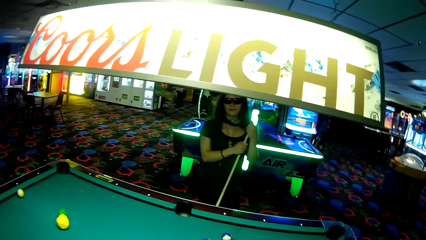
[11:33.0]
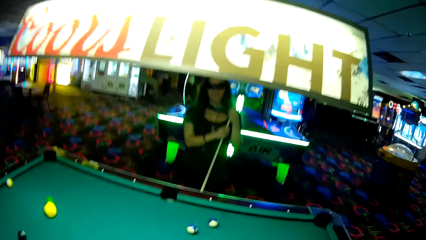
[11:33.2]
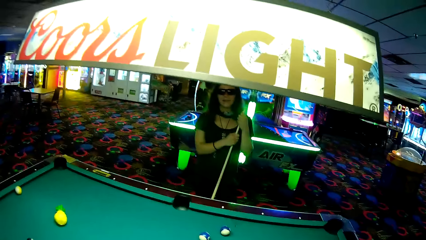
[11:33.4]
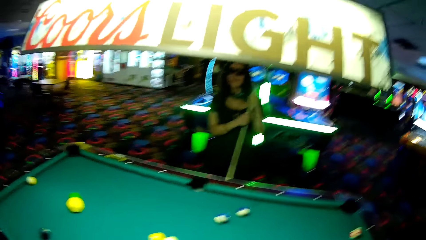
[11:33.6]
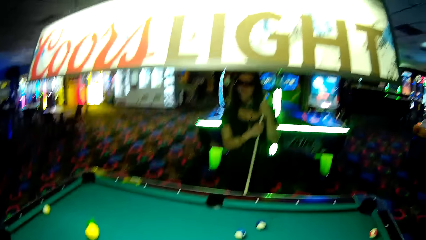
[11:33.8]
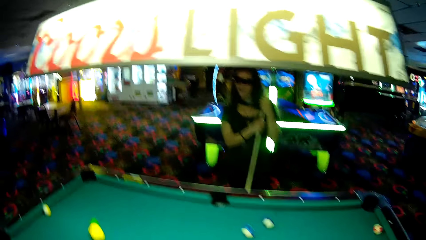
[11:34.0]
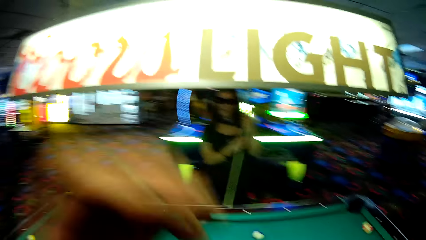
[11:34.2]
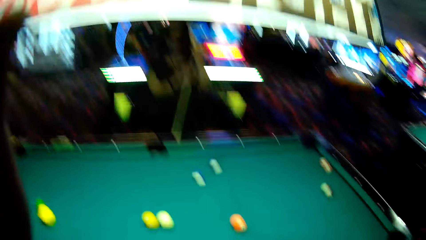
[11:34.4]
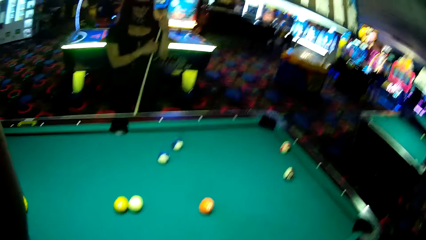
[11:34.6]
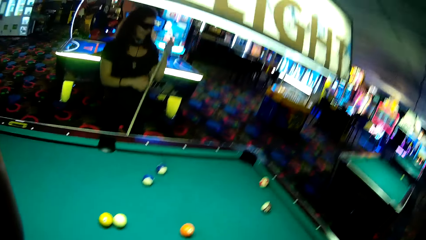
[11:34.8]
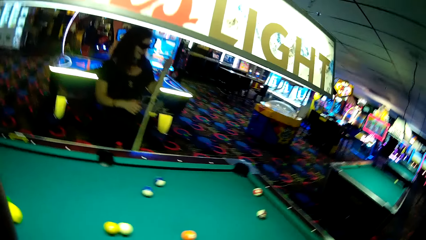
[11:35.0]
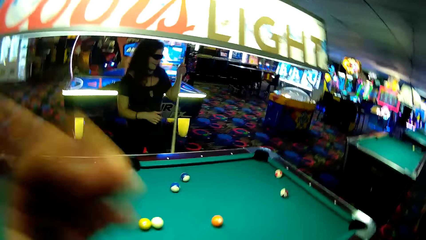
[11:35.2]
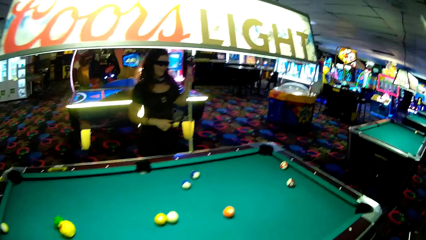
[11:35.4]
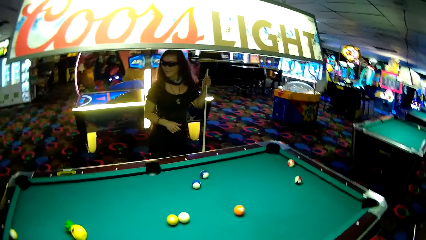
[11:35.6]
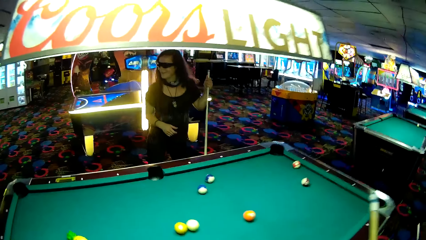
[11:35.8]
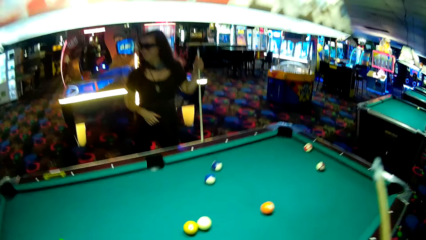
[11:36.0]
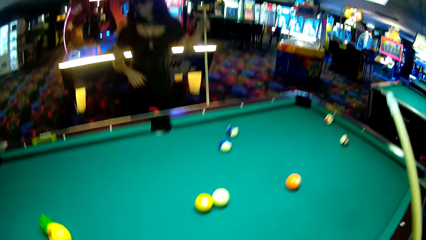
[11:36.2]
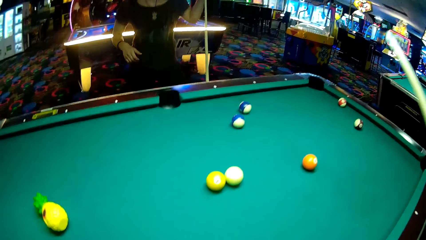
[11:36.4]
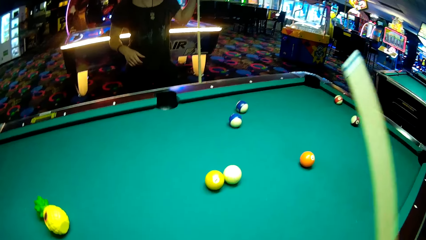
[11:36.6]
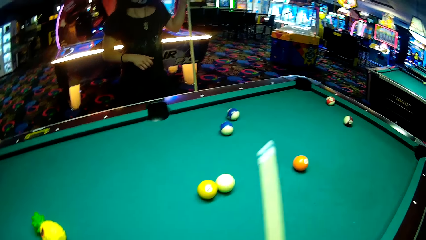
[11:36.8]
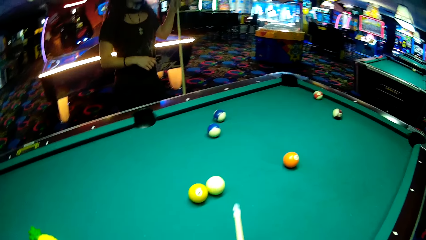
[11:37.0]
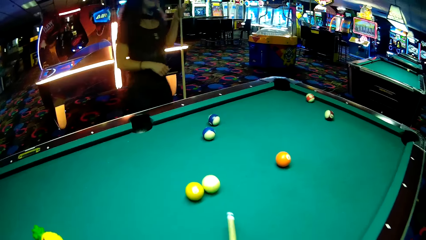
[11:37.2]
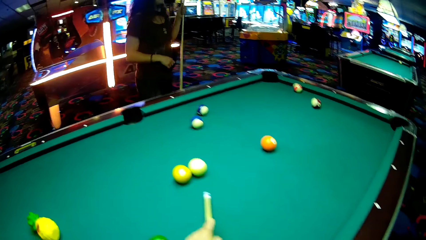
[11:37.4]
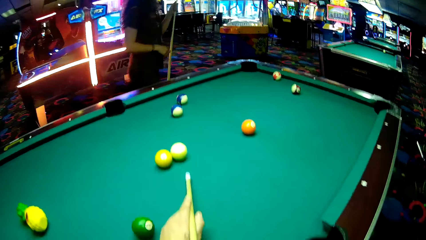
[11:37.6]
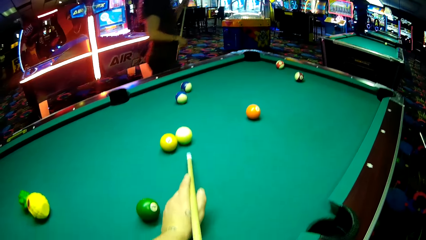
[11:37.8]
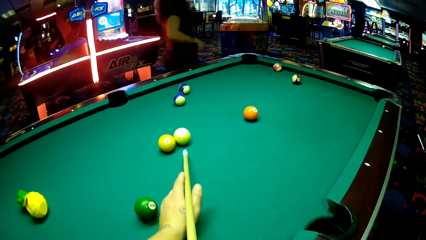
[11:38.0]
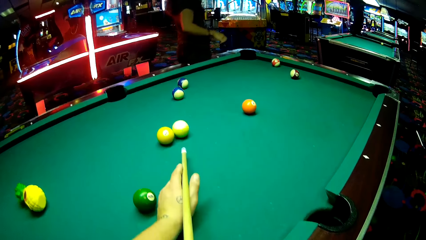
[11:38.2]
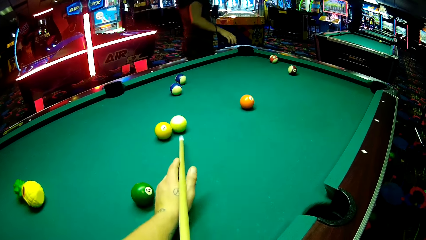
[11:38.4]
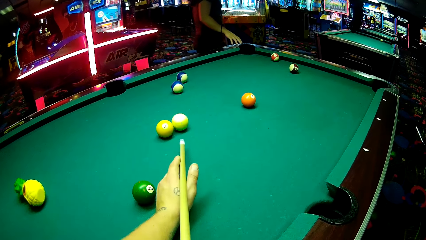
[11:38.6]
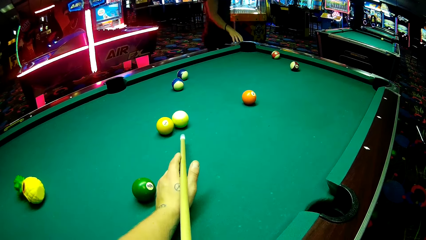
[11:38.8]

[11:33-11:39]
The camera wearer lifts the left hand. A woman holds the cue stick with the left hand and walks around the pool table. The camera wearer drops the left hand. They adjust the cue stick. They play pool using the cue stick.

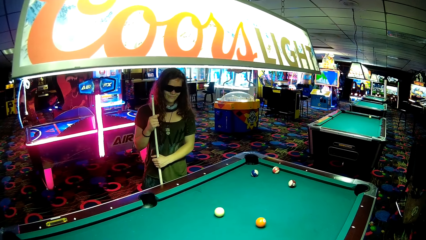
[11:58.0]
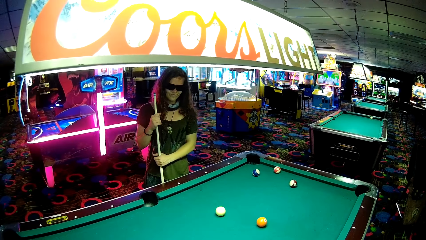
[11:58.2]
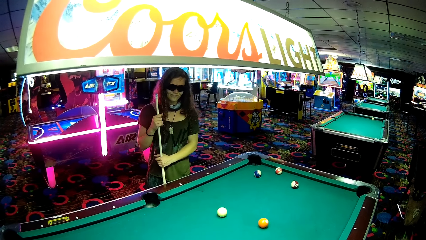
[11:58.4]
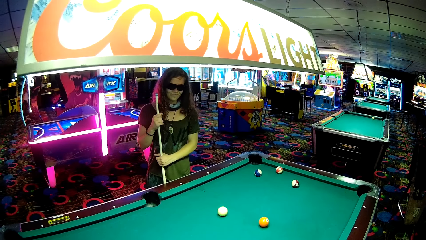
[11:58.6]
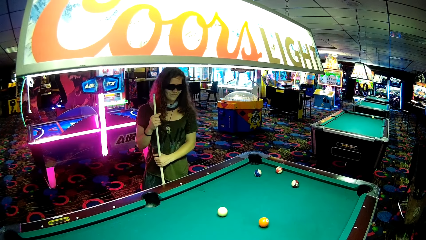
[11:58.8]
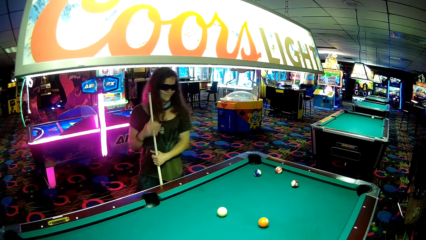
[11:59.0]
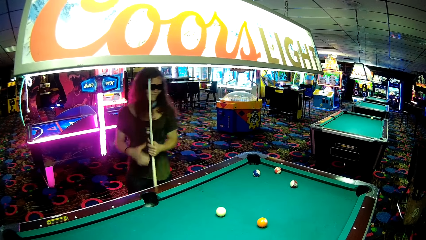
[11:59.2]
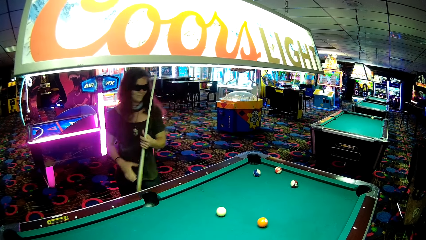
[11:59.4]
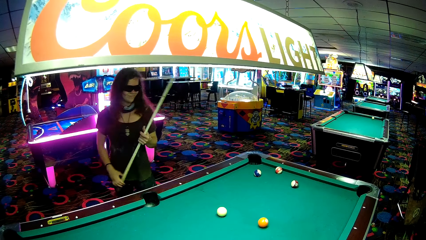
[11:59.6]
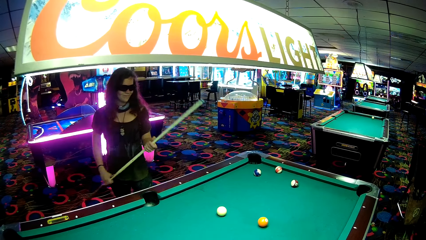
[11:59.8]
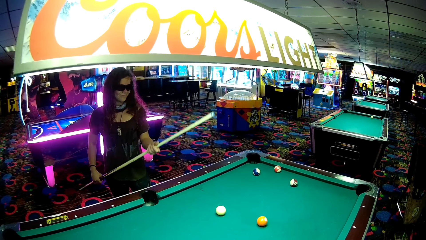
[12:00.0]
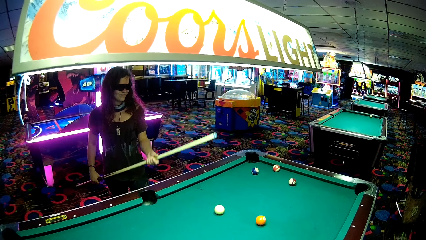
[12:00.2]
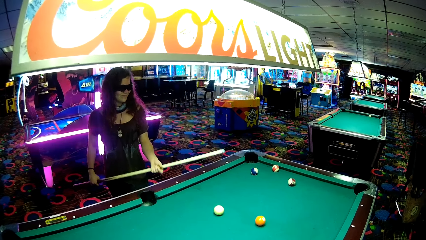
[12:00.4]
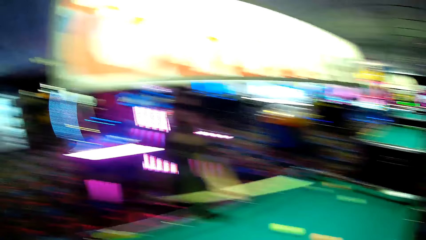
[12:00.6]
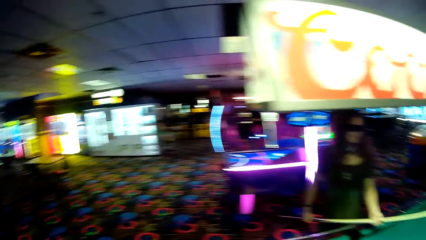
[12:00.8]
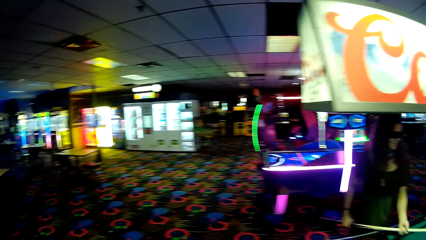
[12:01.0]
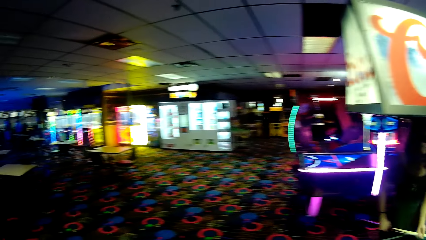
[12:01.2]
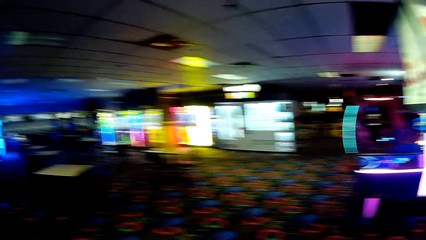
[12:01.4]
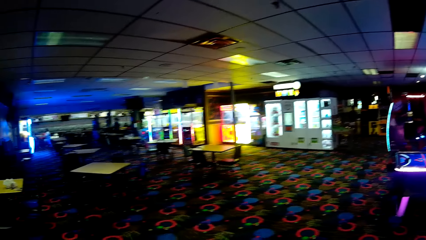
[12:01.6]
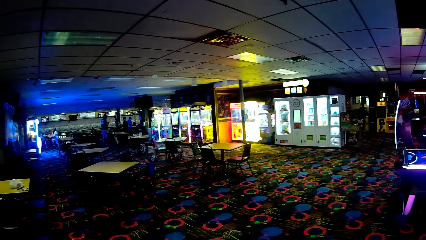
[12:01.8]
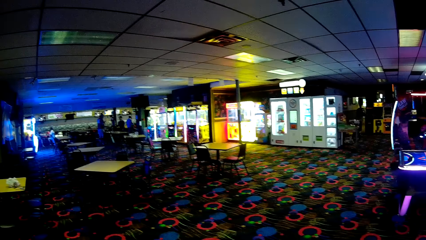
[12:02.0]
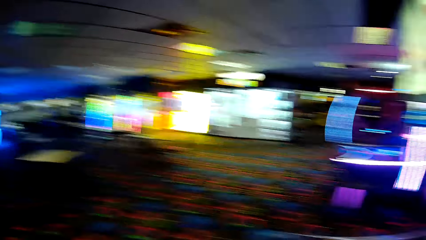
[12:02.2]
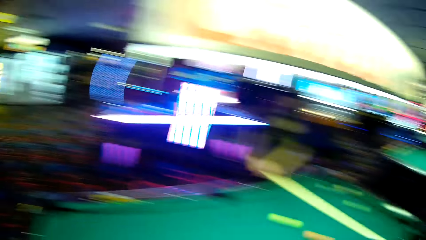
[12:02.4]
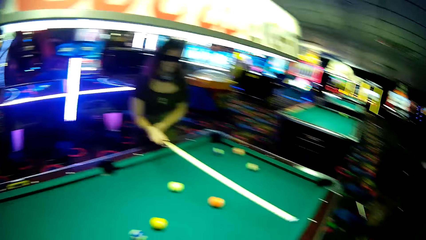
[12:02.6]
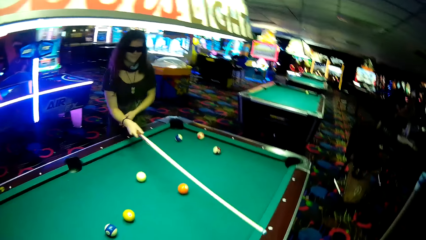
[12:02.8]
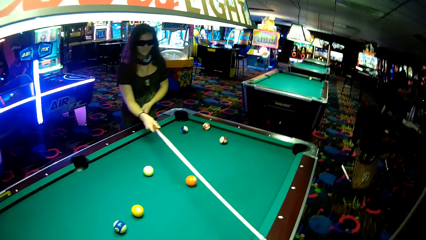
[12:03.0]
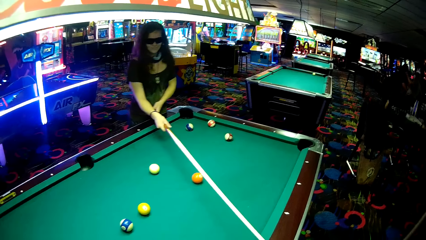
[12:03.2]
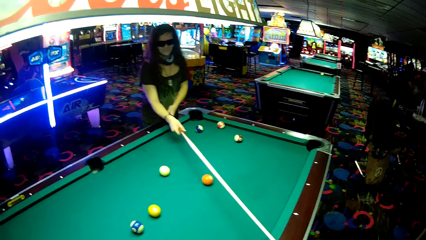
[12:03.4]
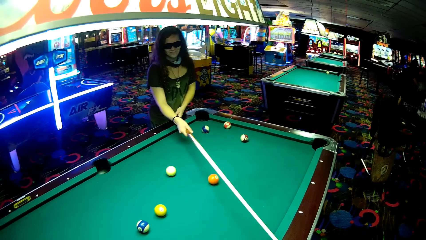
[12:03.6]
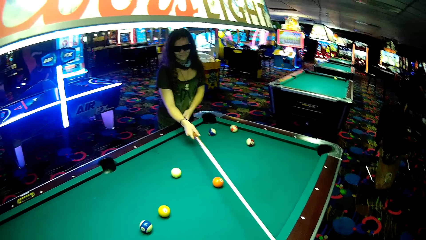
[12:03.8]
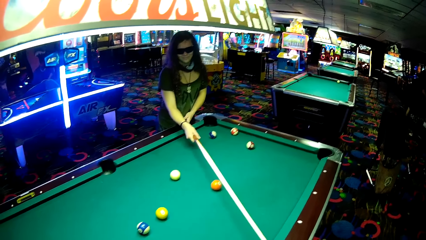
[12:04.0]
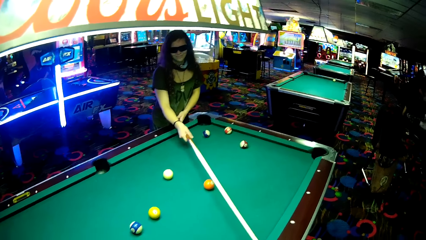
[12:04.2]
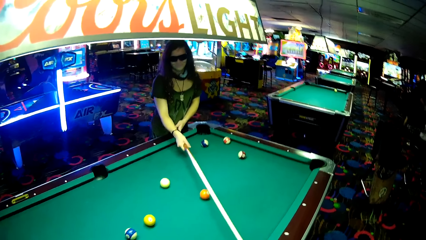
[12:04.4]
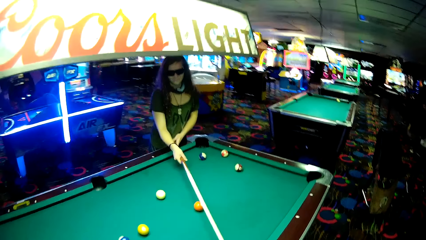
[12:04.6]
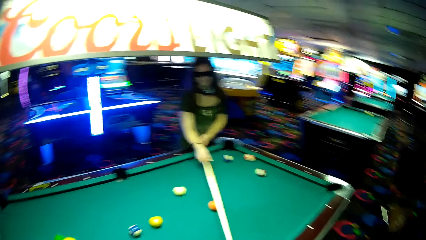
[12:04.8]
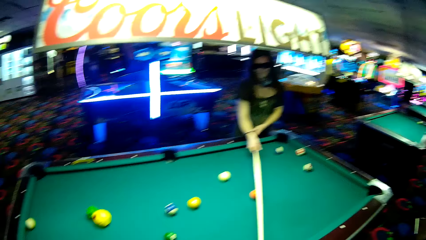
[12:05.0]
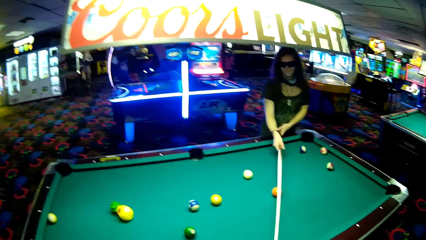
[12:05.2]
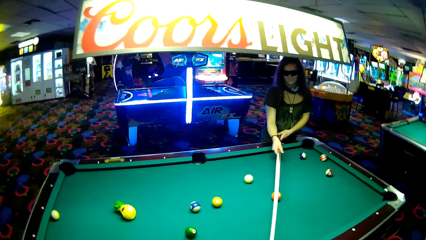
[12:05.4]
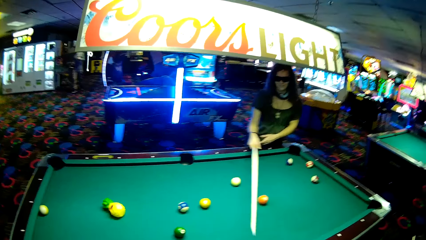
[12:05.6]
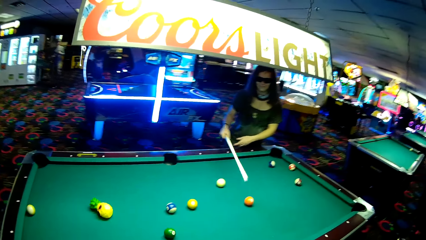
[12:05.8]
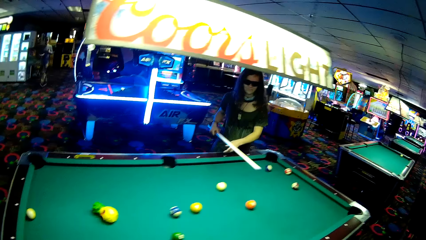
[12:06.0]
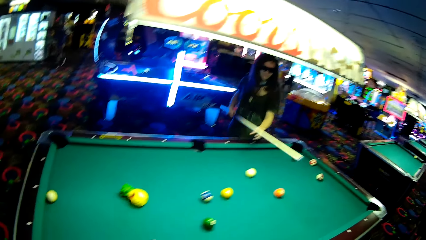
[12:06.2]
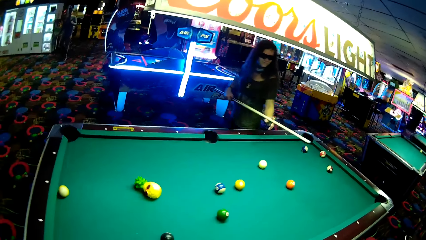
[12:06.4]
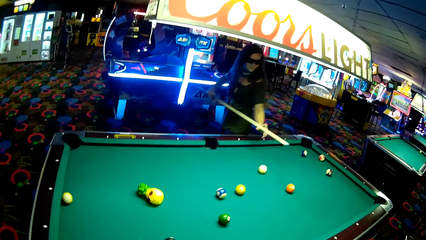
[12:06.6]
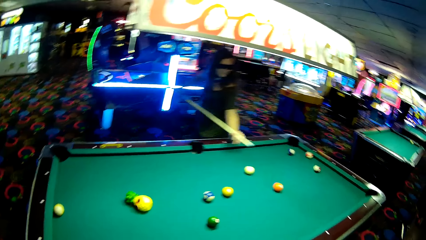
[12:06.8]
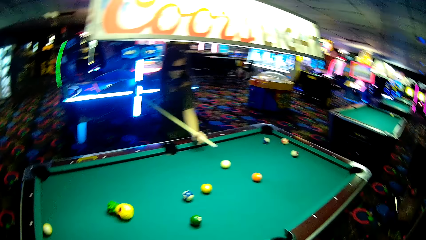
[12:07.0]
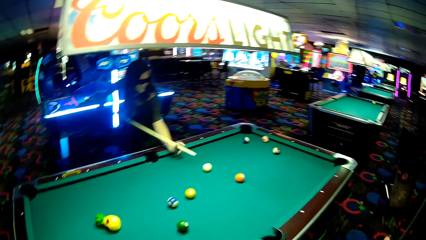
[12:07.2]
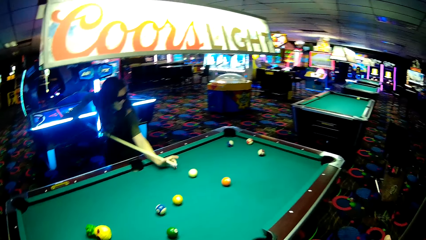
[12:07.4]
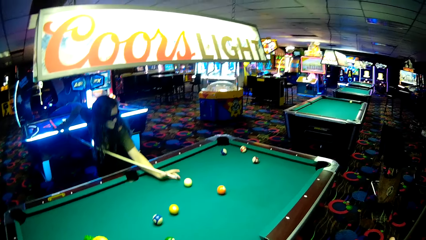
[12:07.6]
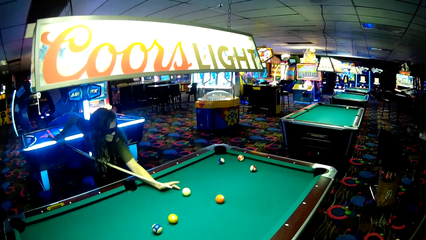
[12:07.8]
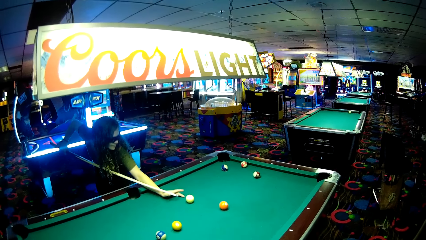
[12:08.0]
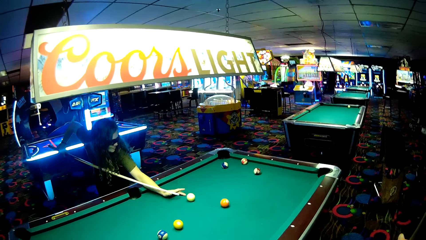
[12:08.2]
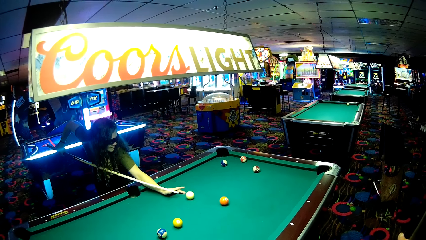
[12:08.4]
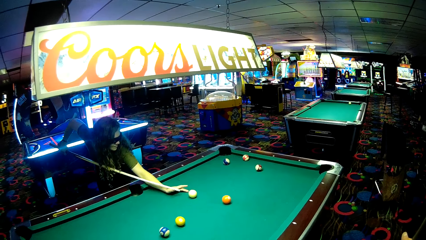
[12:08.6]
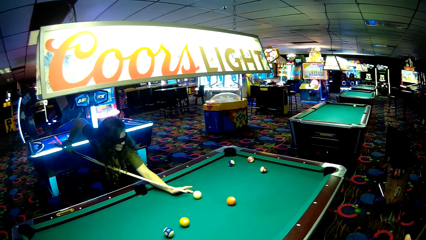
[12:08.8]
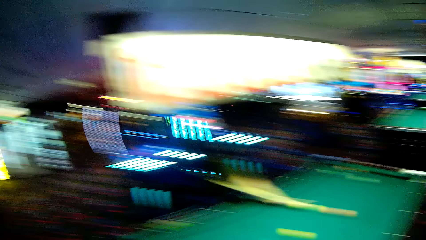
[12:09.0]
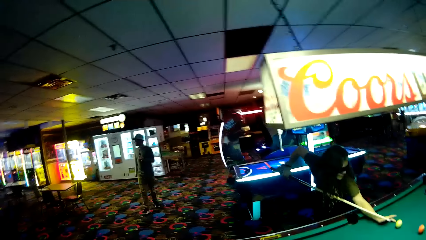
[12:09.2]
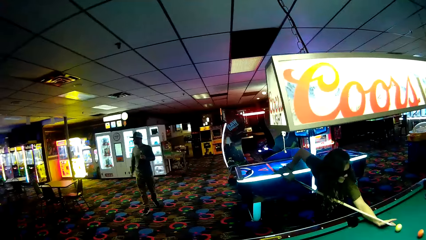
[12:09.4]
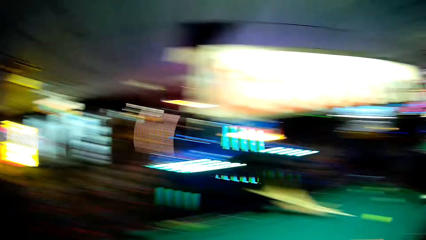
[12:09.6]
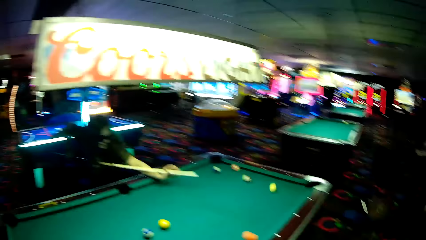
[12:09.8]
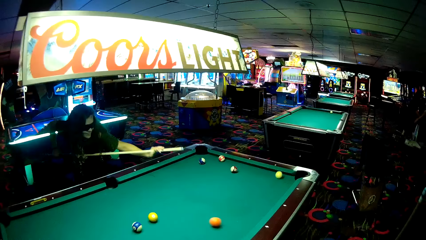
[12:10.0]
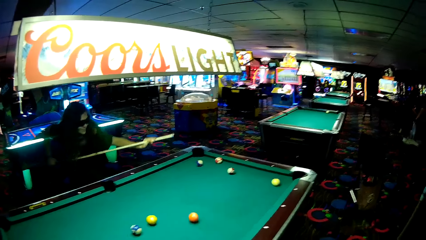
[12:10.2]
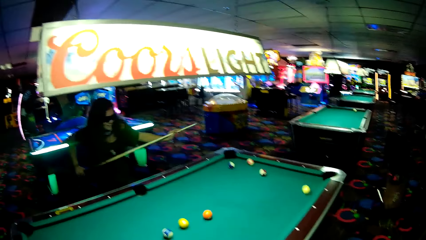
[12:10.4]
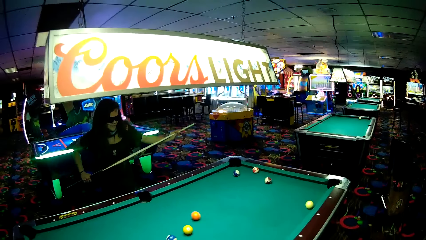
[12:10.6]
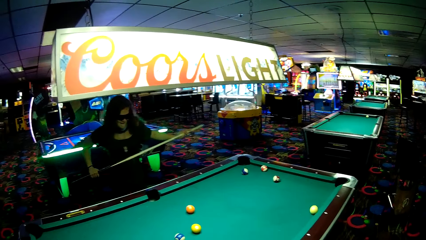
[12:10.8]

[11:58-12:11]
A woman adjusts the cue stick. The camera wearer looks around the game room. The woman measures on the pool table using the cue stick. The camera wearer looks towards the pool table. The woman adjusts the cue stick and plays pool using the cue stick. A person walks around in the game room.
